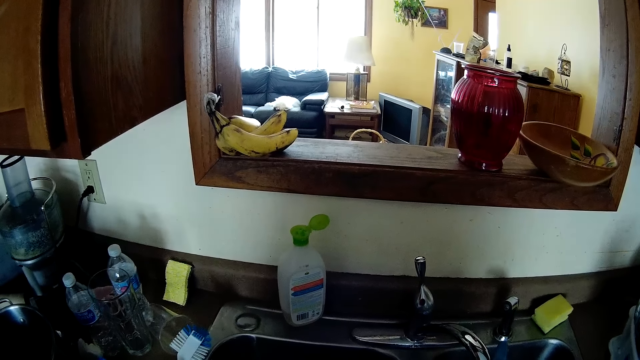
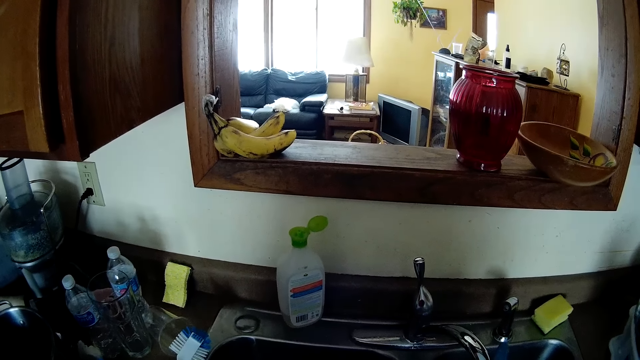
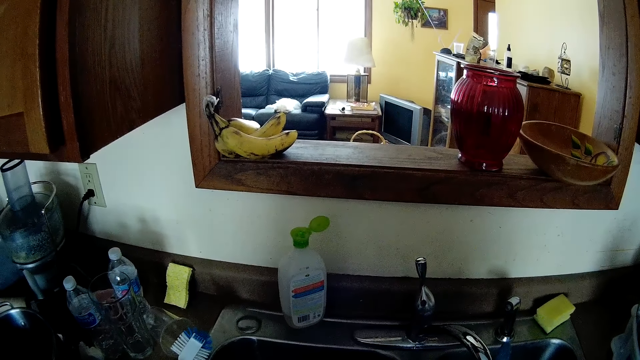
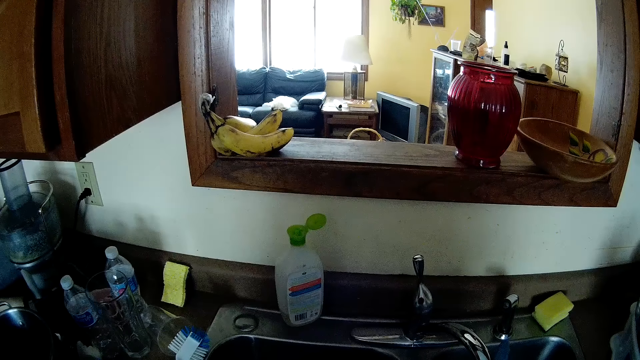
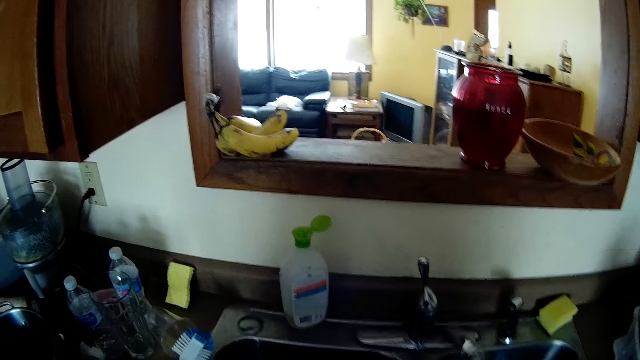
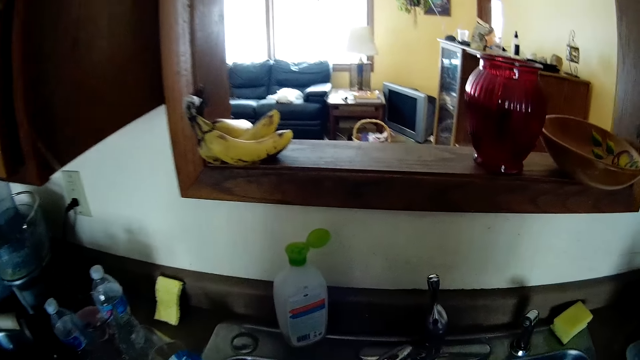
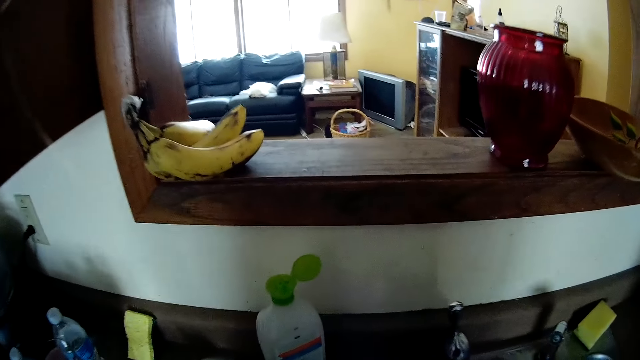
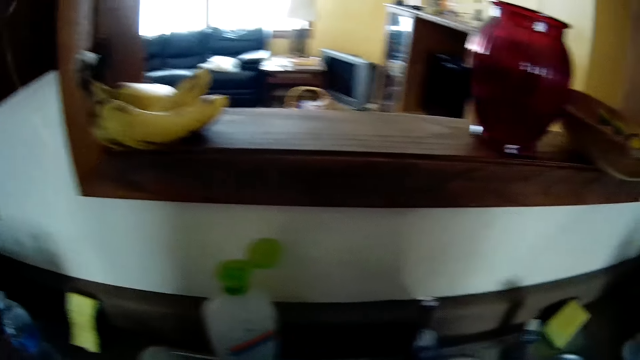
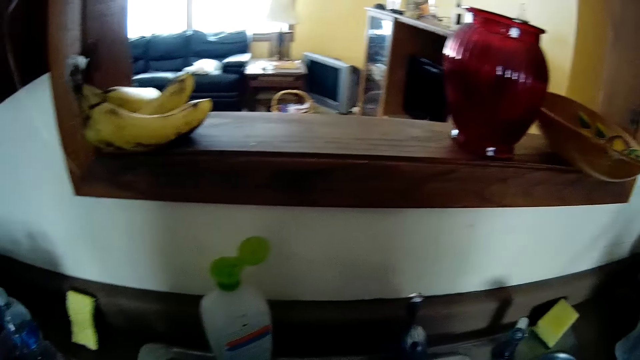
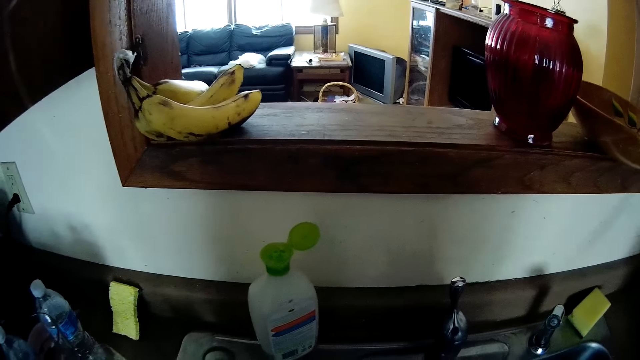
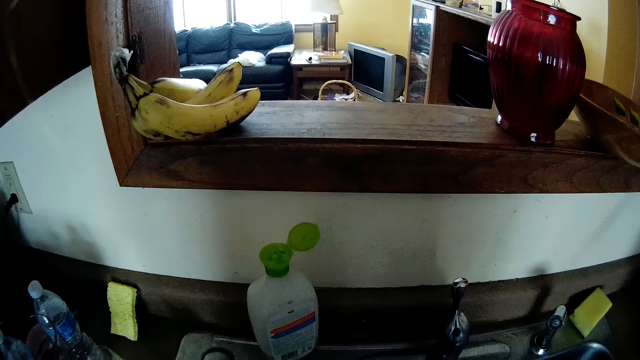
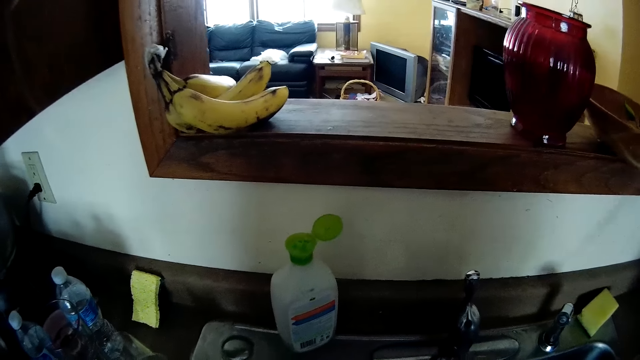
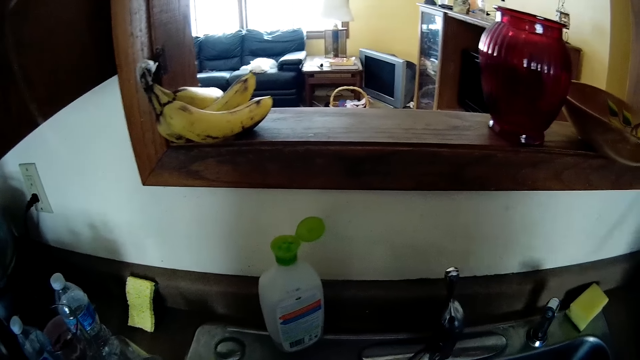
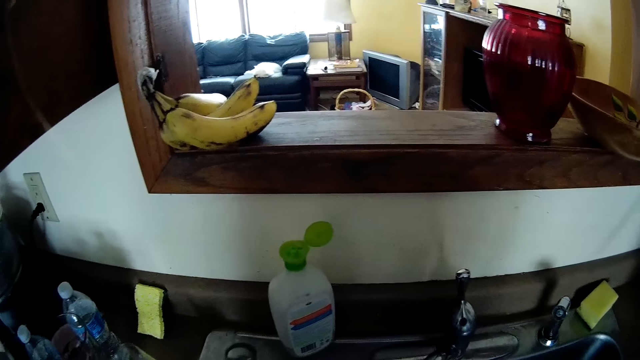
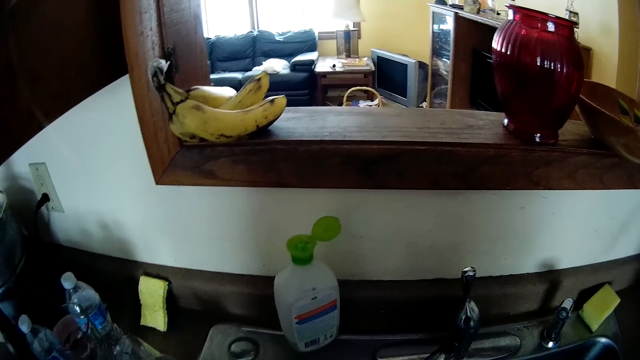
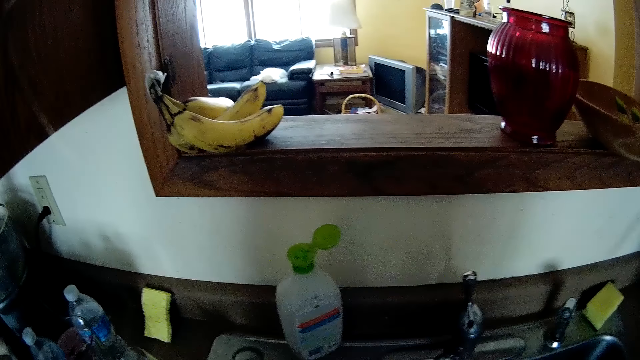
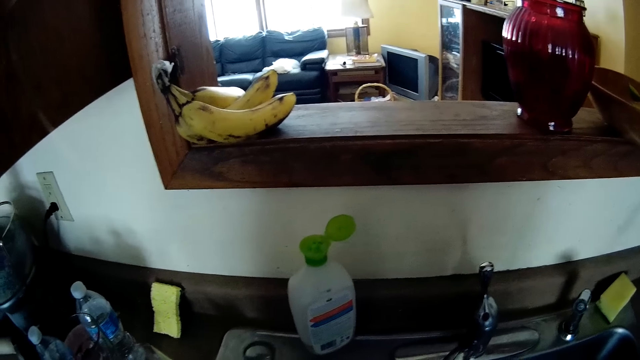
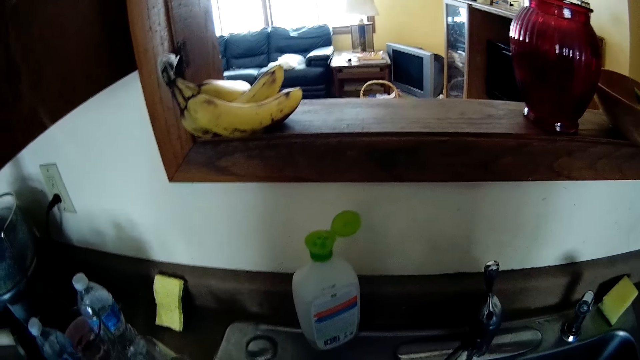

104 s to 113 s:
The camera wearer pushes the sink tap to the left. They align the water tap in the sink. They wash utensils in the sink.

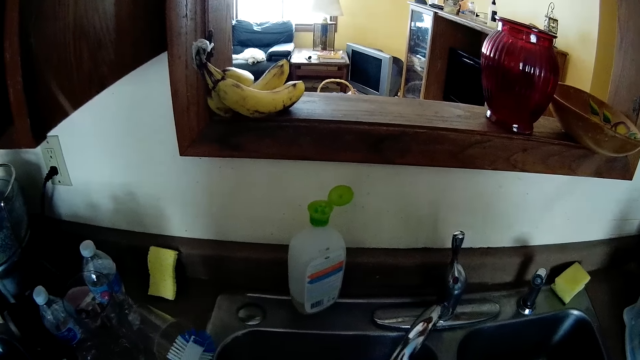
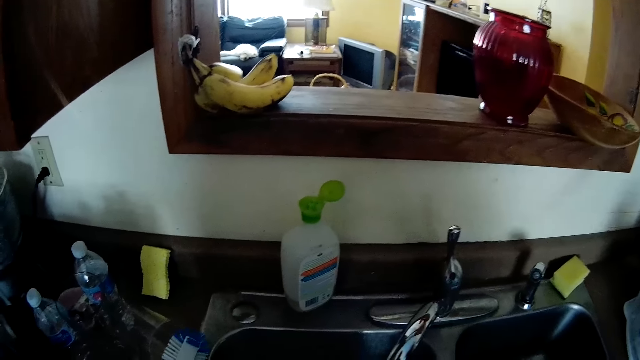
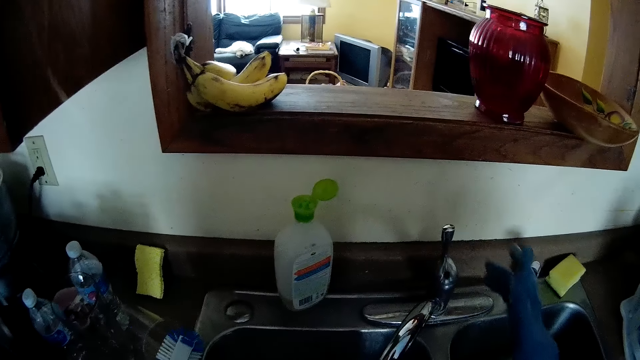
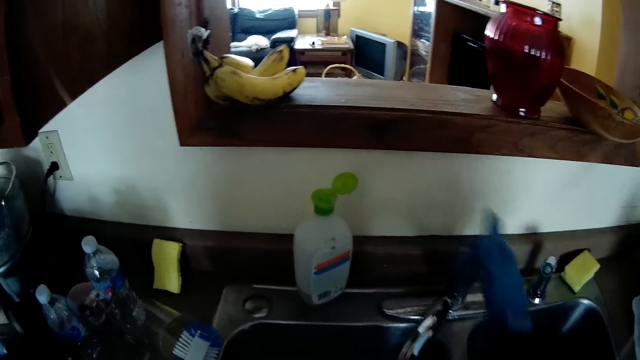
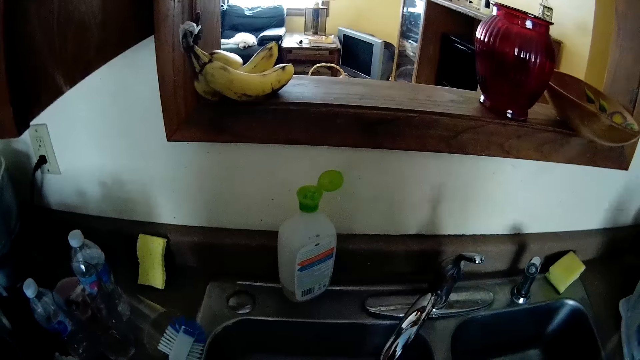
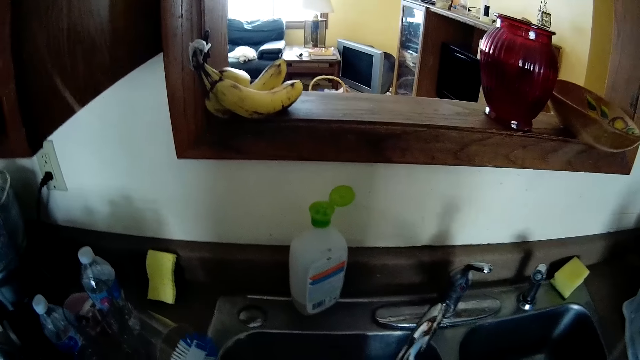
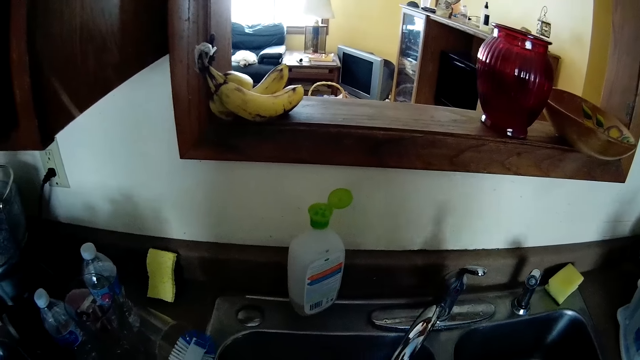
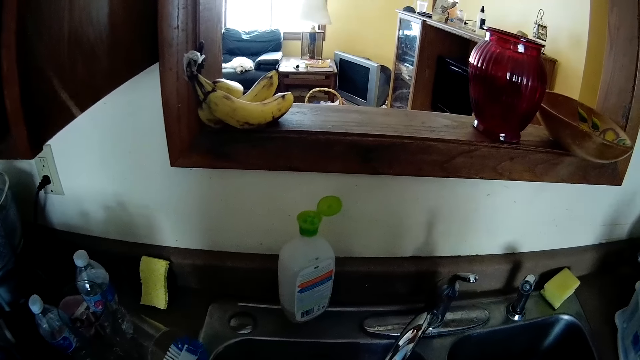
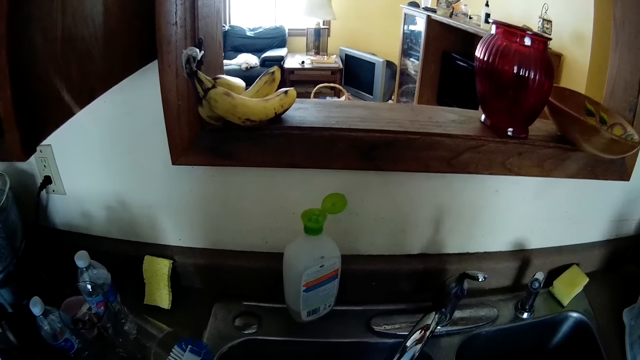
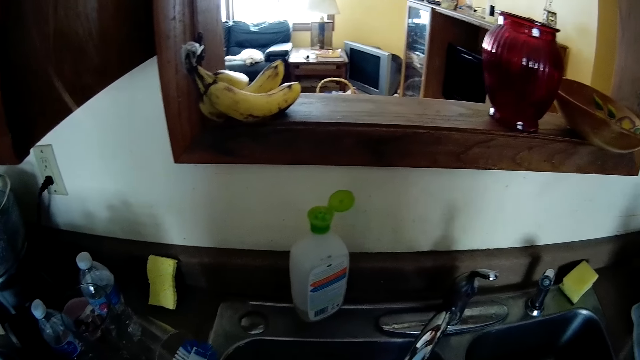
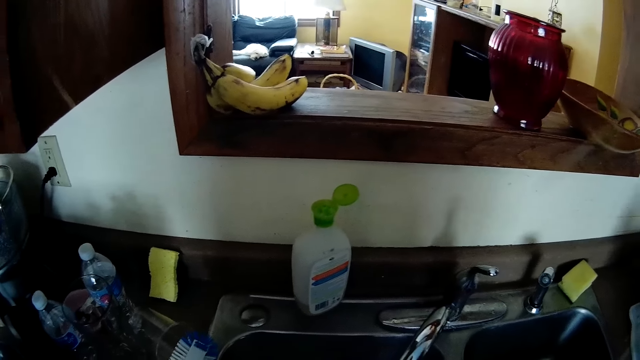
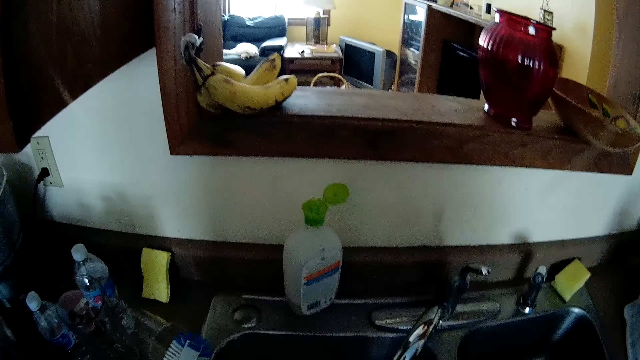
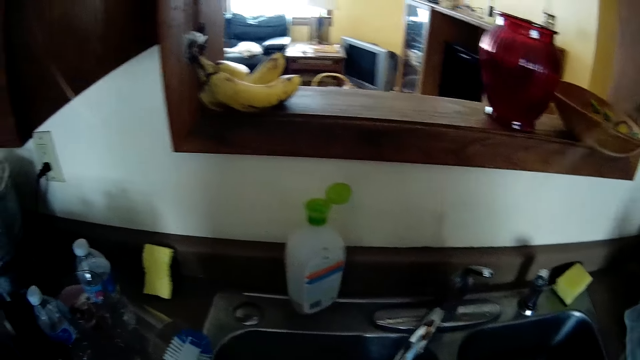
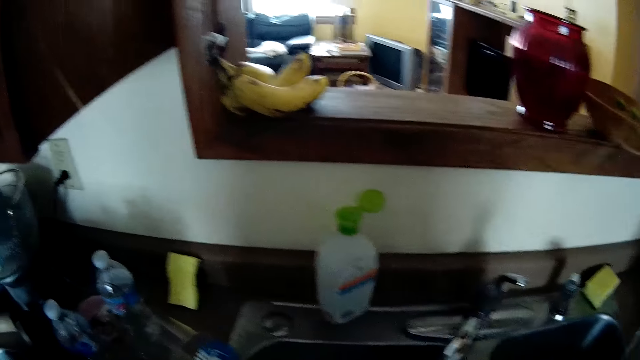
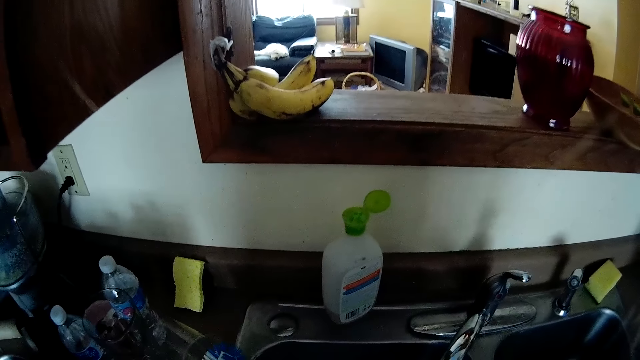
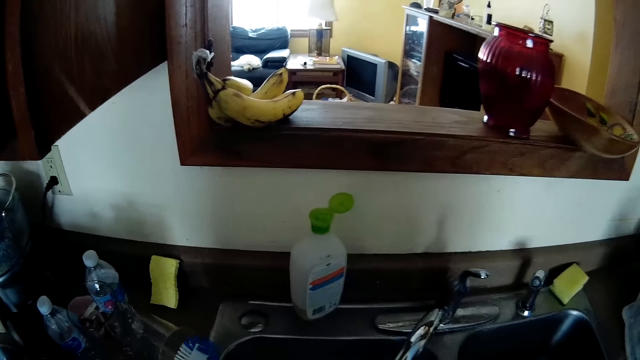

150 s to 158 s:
The camera wearer closes the tap. They open the water tap. They wash utensils in the sink.

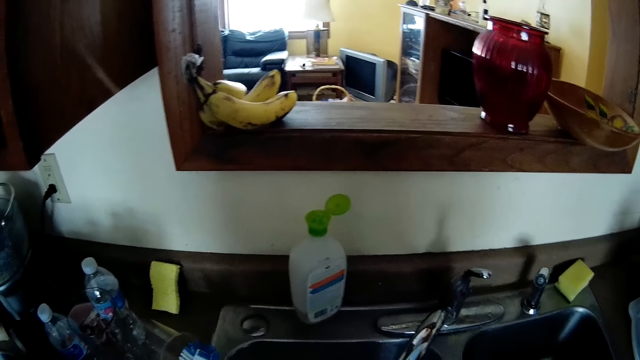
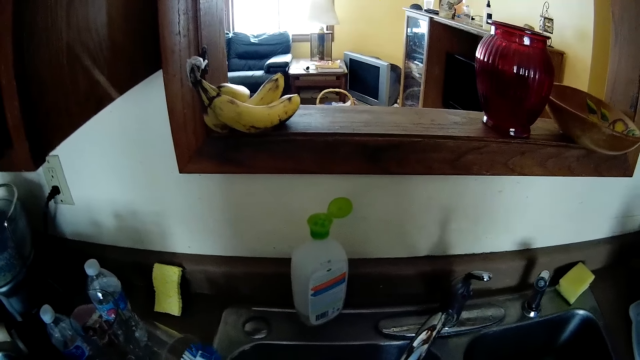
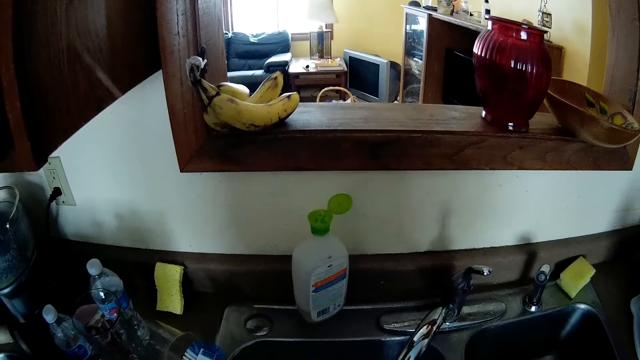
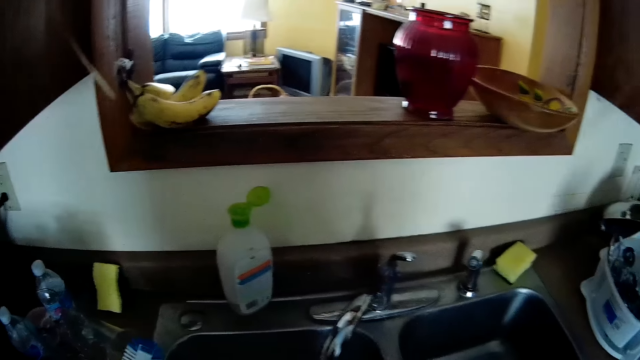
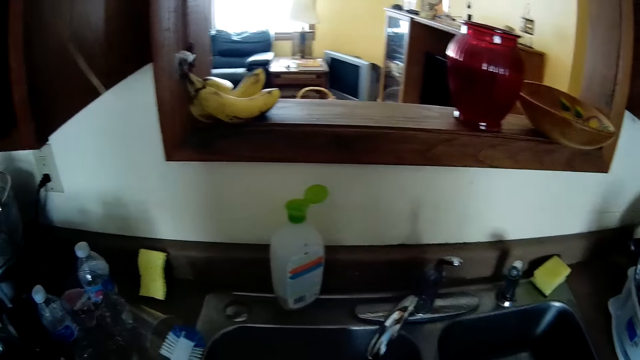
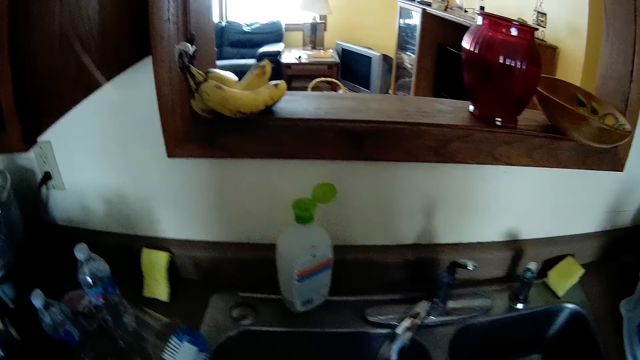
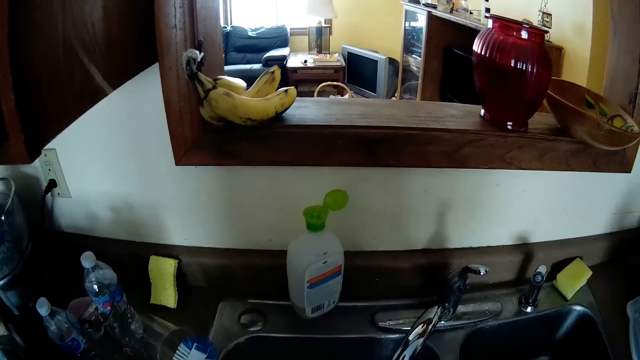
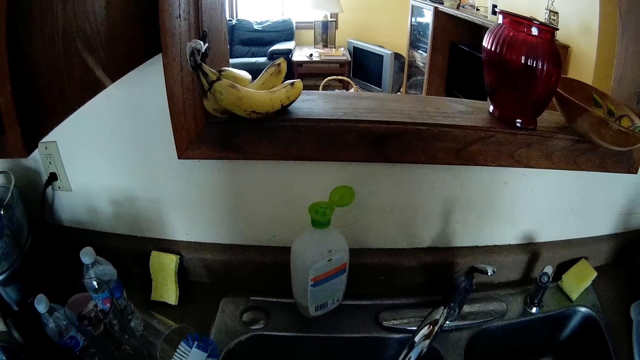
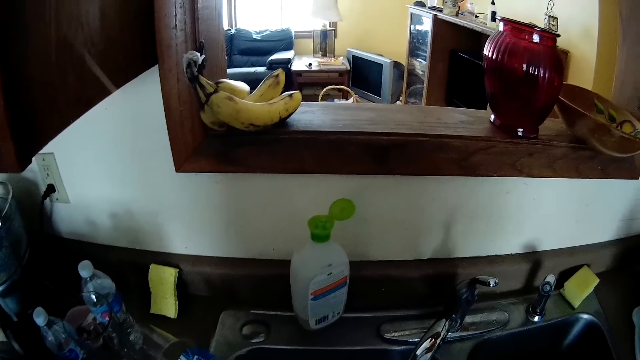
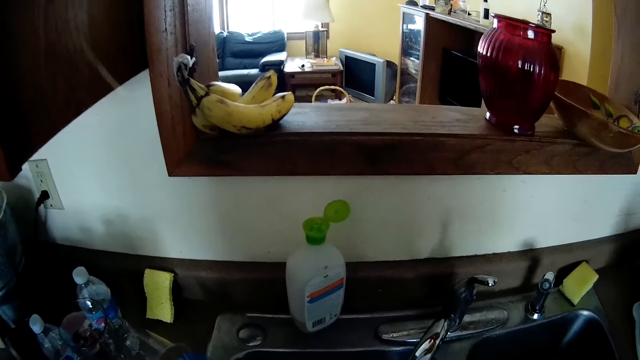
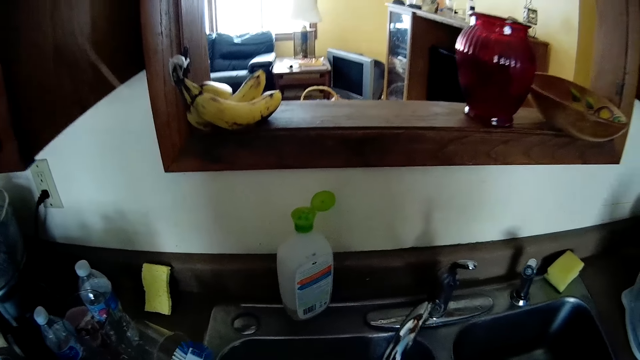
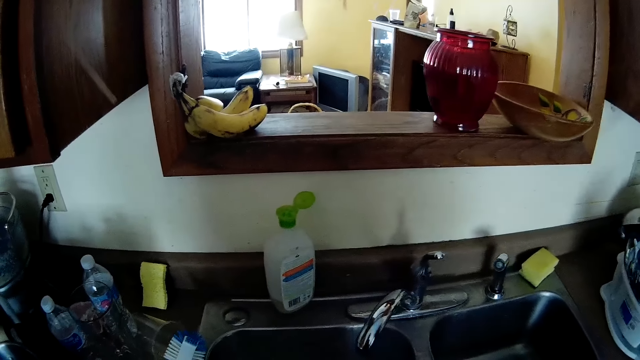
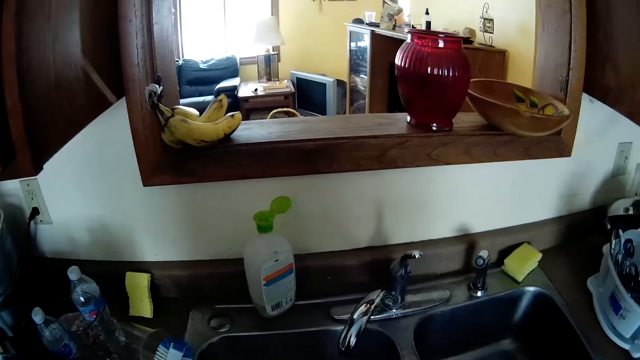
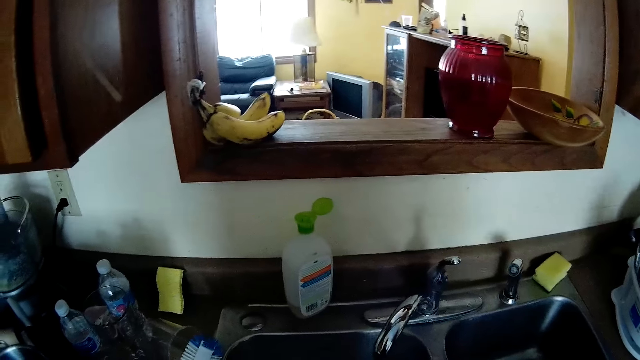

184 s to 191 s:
The camera wearer moves a hand.
